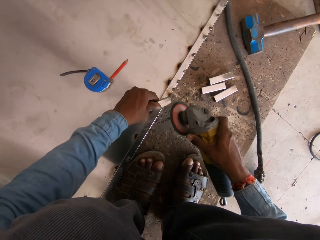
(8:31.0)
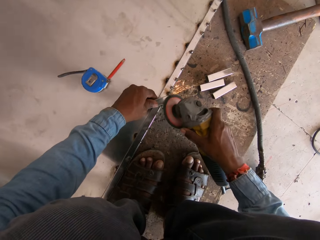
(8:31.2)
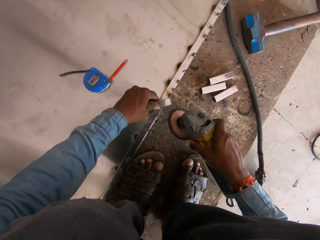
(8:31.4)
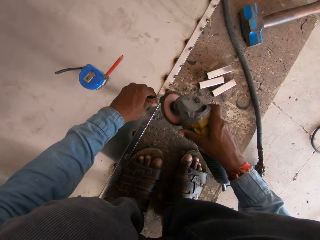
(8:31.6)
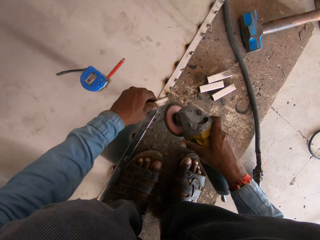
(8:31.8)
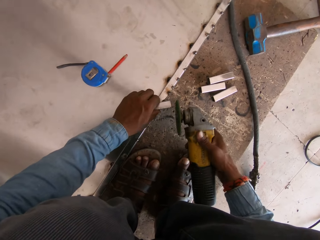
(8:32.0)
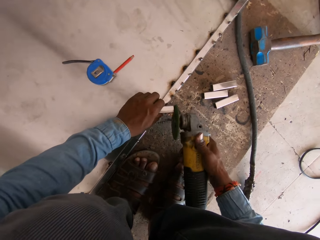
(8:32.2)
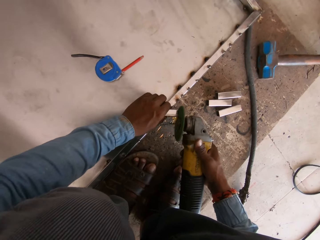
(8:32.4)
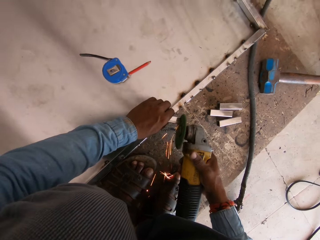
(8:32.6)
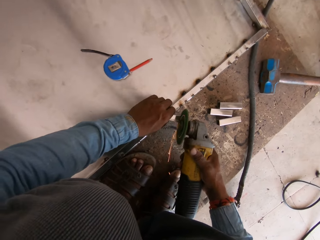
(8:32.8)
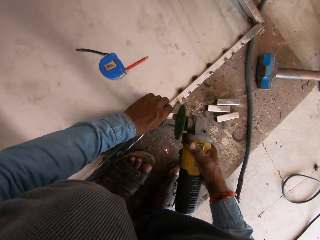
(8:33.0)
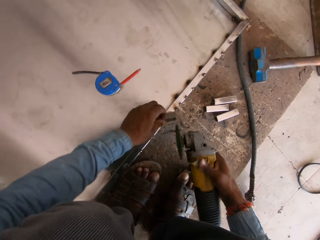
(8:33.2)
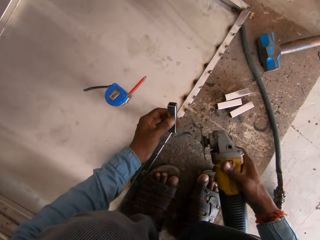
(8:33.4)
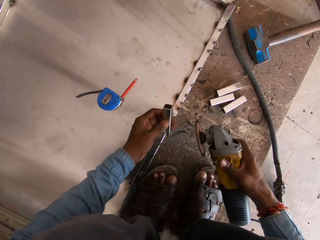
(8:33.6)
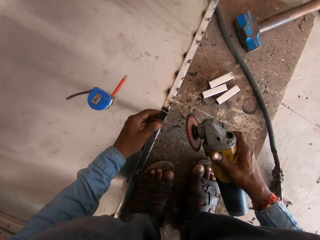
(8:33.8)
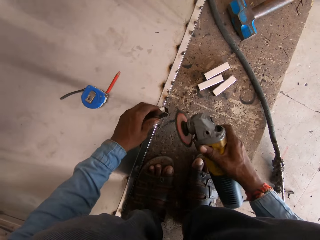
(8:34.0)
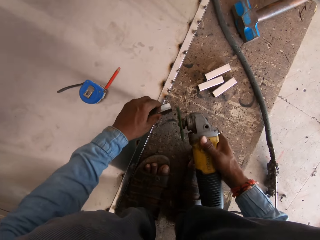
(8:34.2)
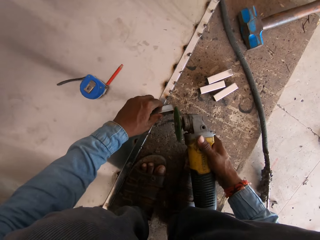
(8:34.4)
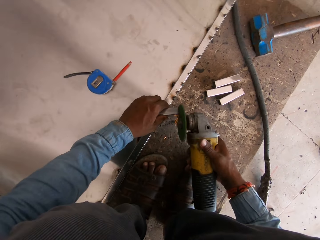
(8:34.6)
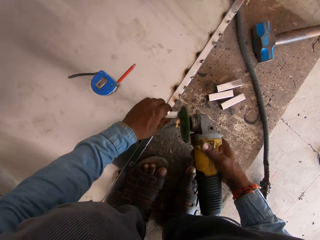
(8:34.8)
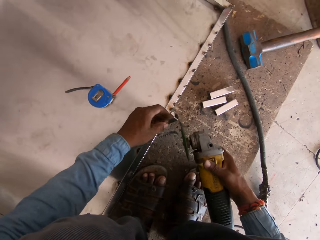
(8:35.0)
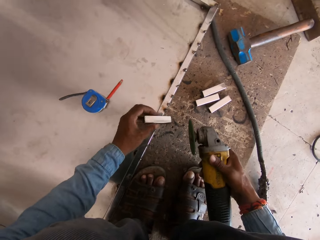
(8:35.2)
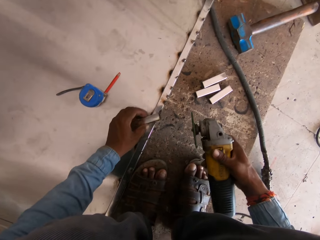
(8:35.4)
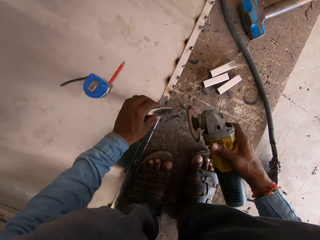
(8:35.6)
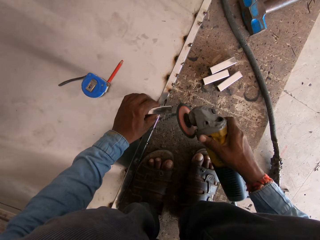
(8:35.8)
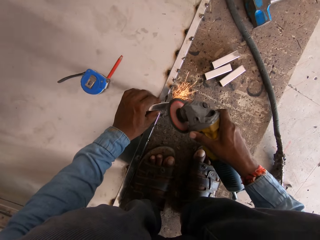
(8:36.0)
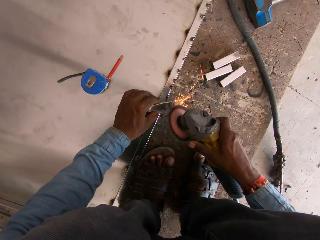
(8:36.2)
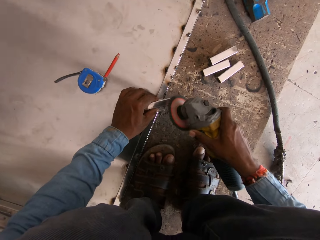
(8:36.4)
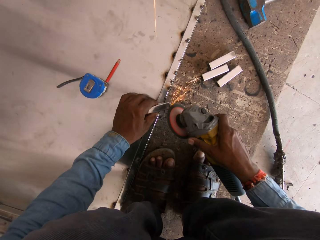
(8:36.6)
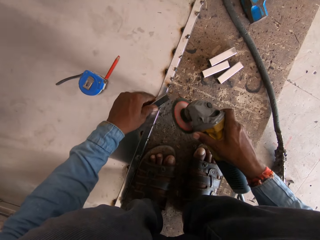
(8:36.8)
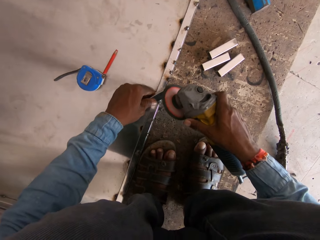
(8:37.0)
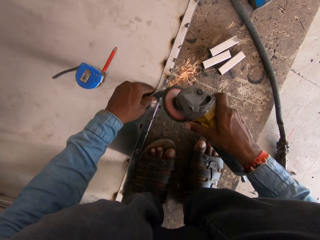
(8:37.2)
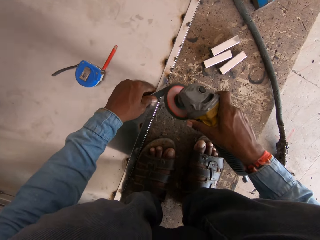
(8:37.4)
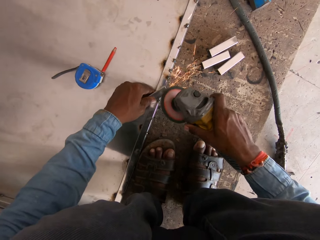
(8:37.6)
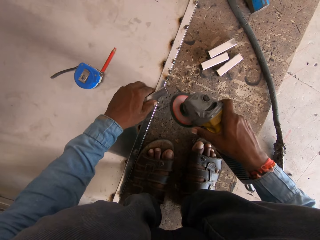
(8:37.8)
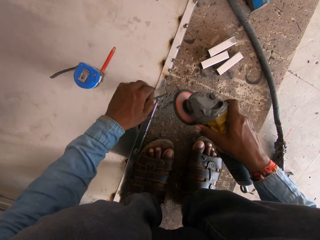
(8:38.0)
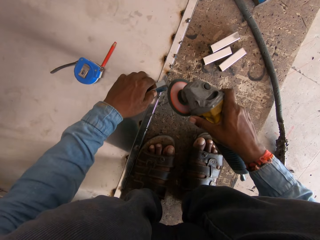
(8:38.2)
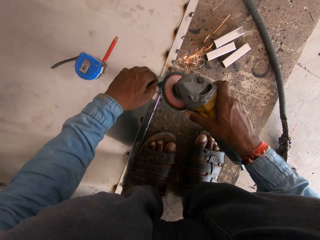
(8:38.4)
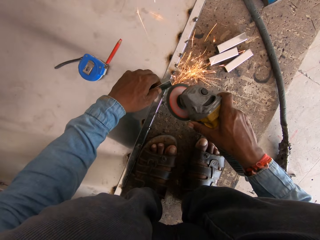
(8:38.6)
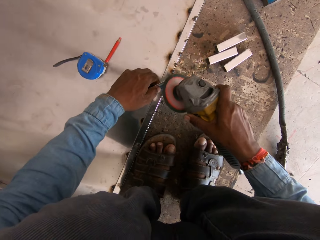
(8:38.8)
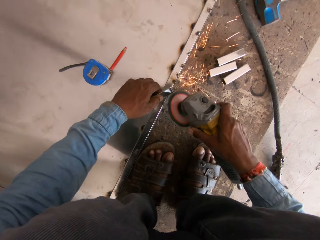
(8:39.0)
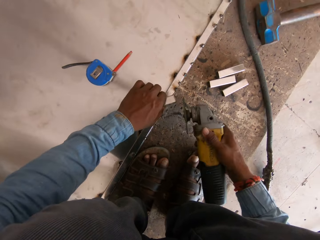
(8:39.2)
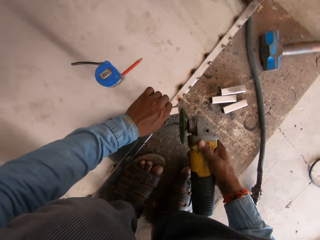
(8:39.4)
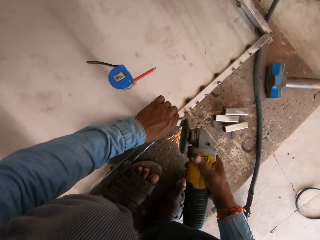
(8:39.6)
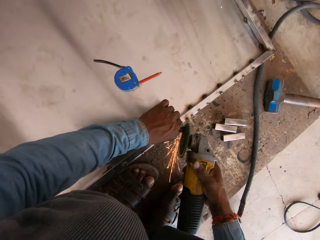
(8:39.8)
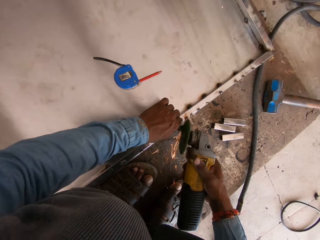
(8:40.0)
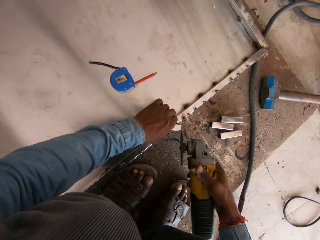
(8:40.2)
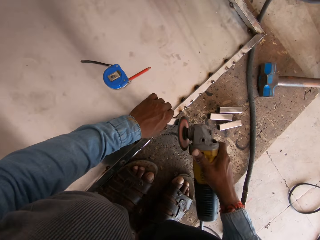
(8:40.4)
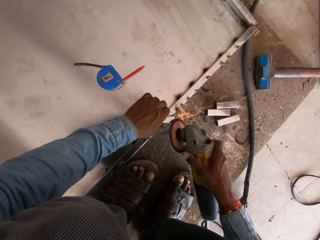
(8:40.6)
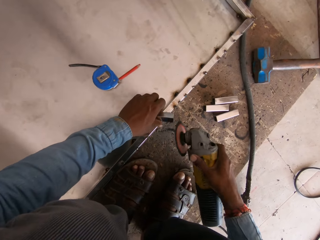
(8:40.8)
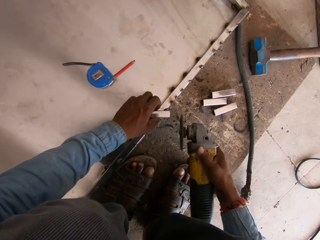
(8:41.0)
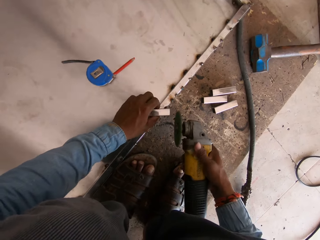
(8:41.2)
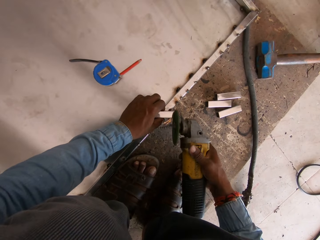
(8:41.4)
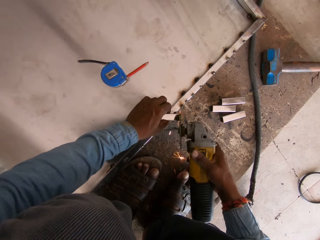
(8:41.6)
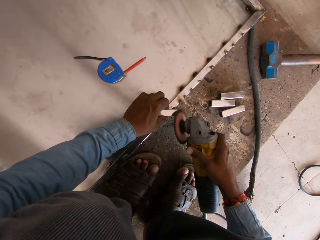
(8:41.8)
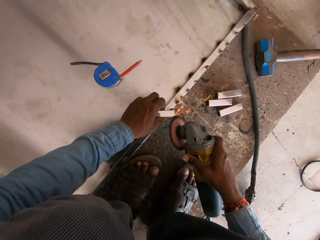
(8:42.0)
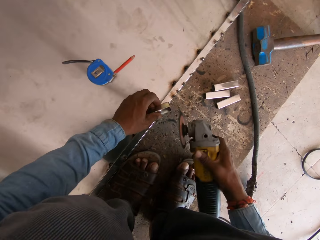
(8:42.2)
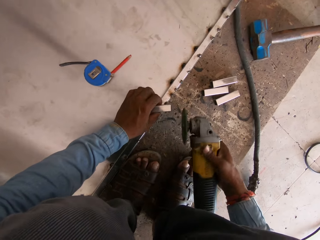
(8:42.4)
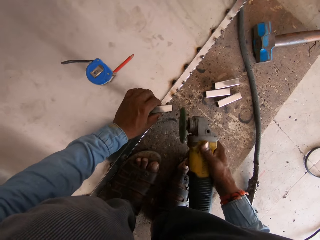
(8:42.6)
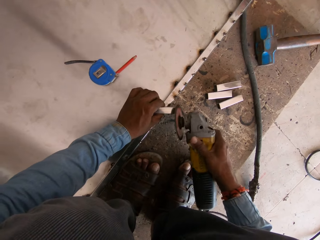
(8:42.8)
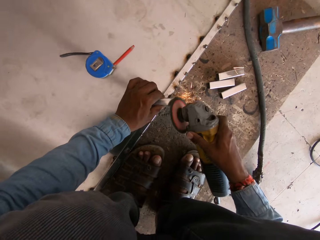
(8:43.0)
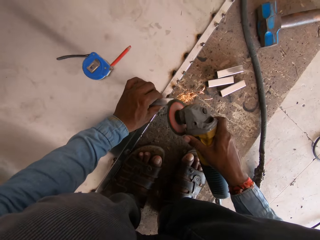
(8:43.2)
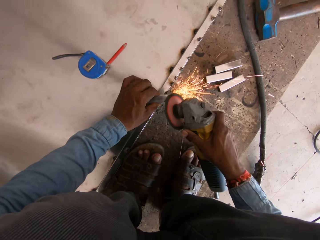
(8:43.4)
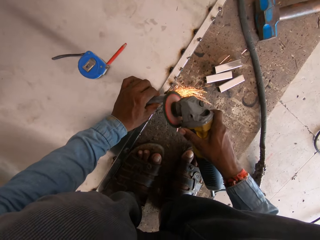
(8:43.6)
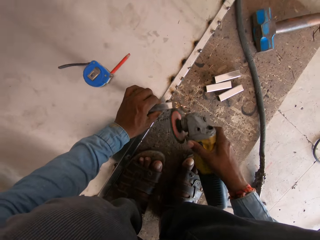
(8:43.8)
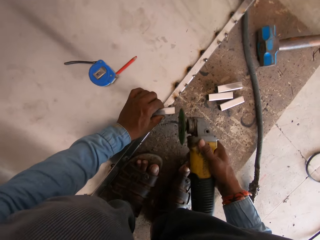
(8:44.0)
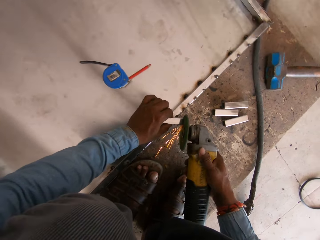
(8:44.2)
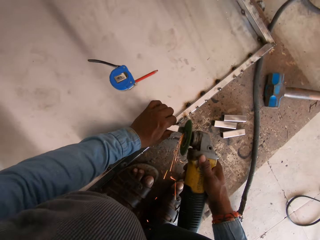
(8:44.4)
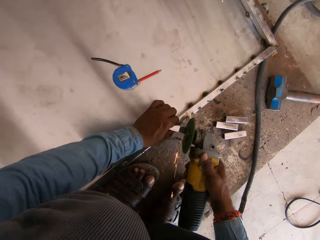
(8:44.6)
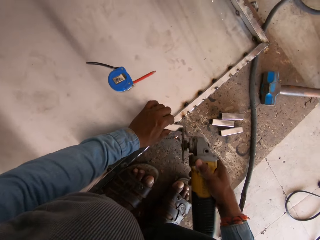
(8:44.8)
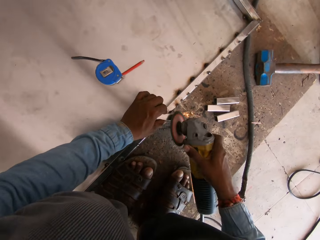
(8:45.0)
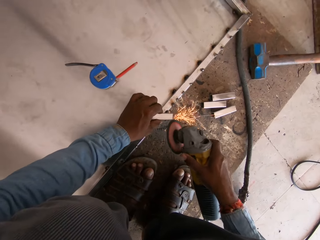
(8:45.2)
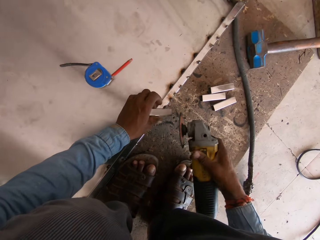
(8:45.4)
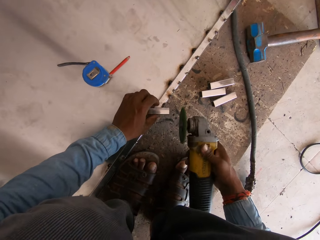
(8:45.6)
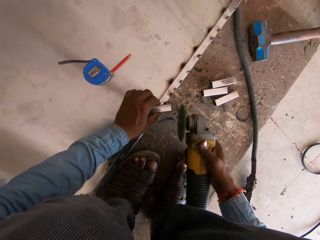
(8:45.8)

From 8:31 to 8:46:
The camera wearer rotates the metal rod. They smoothen the metal rod. They hold the grinder.

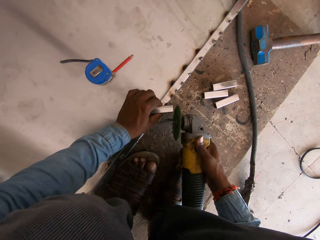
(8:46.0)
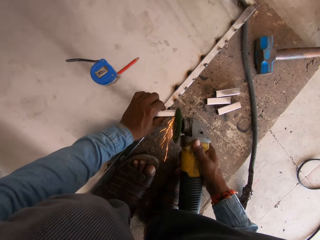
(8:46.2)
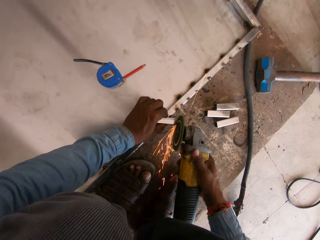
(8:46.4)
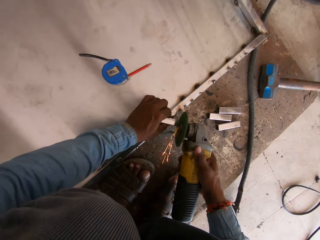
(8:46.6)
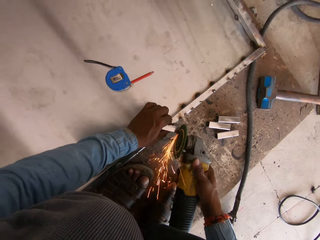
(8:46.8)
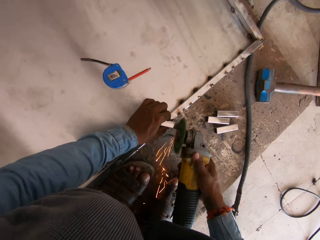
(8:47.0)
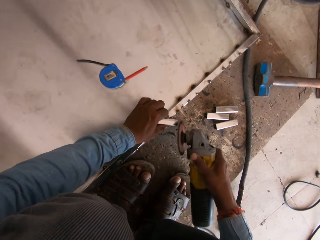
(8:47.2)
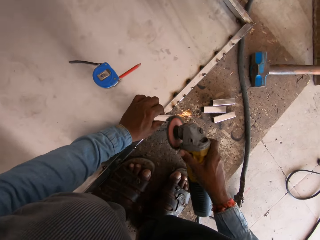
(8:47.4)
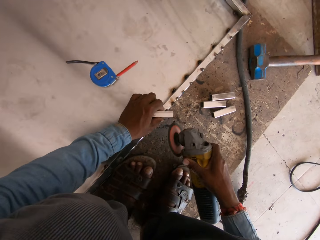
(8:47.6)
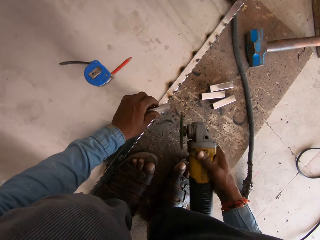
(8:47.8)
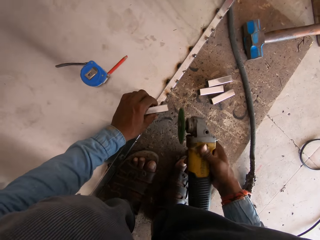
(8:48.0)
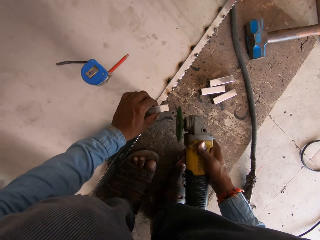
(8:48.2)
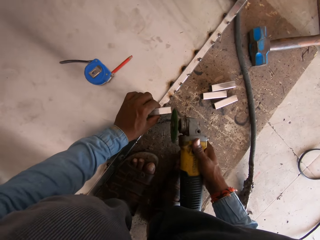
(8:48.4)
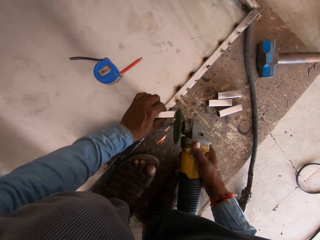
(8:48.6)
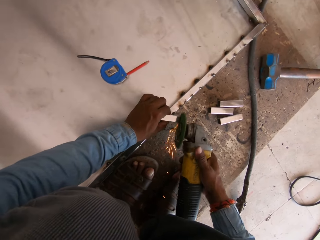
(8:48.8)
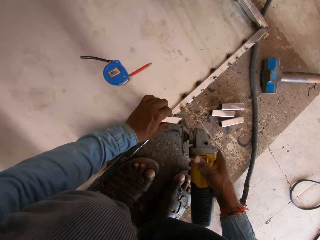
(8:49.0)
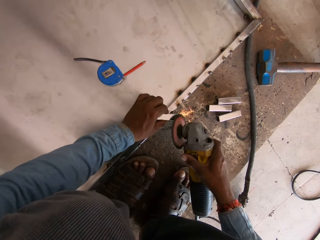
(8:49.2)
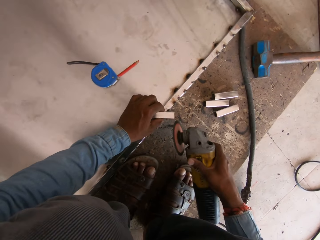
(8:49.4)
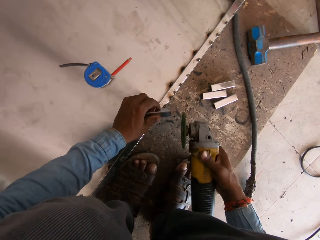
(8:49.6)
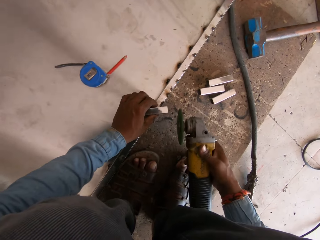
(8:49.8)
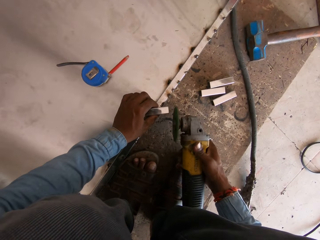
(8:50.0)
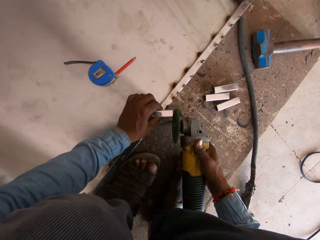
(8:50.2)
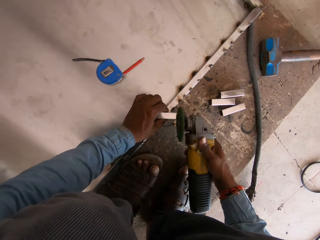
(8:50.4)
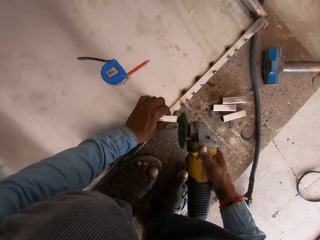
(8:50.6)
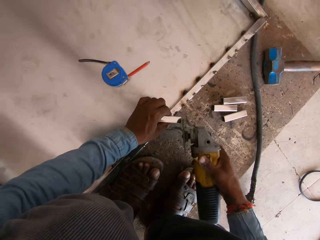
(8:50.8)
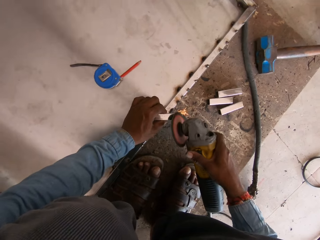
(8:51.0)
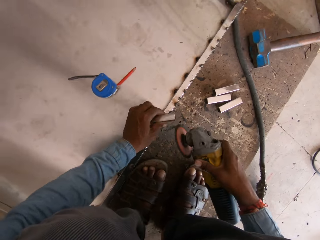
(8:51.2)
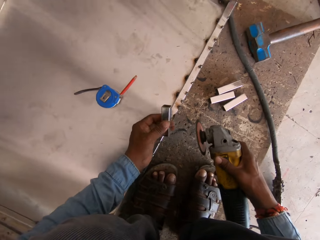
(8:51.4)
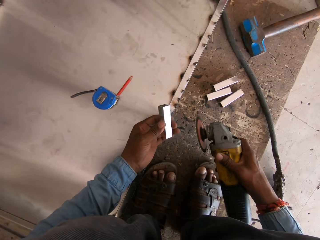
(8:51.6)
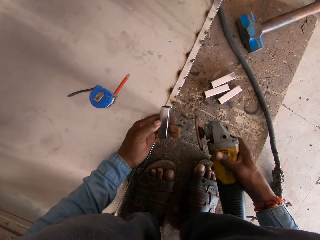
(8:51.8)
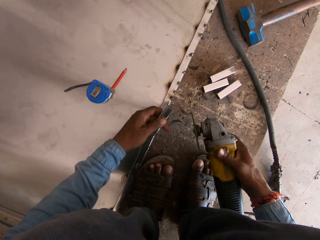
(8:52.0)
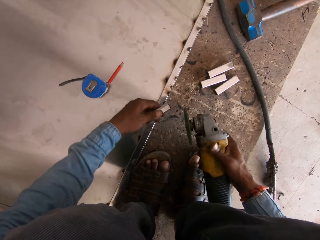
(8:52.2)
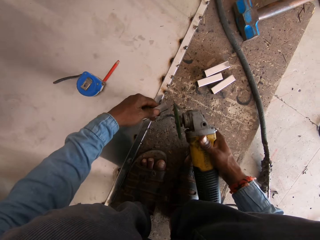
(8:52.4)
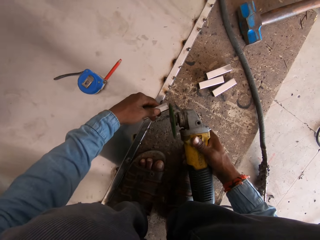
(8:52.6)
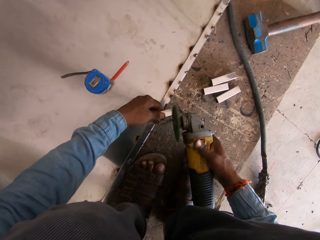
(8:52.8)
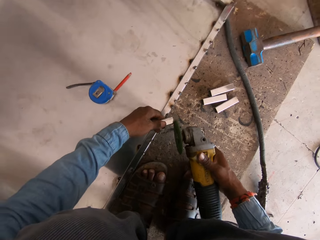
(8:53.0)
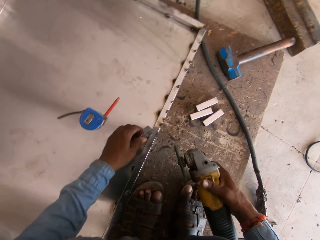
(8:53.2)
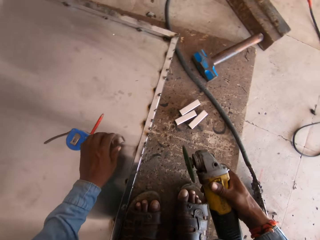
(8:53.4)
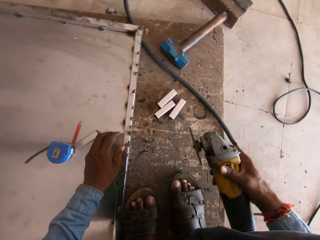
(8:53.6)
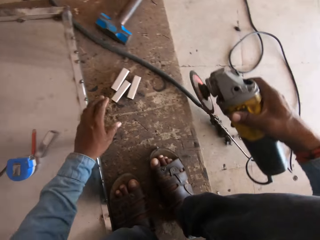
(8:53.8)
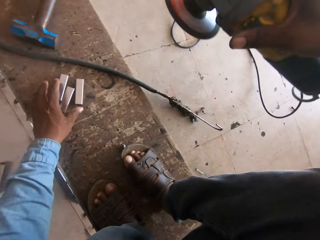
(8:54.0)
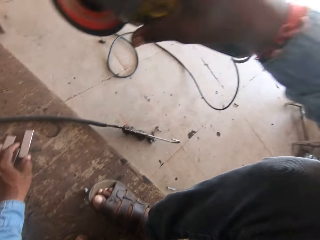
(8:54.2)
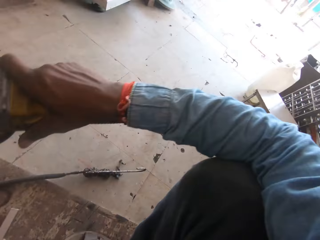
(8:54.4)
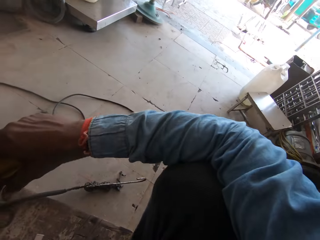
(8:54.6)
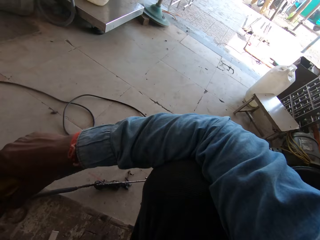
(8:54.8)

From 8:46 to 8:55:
The camera wearer holds the metal rod. They put the metal rod on the rack.
